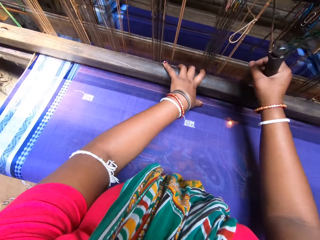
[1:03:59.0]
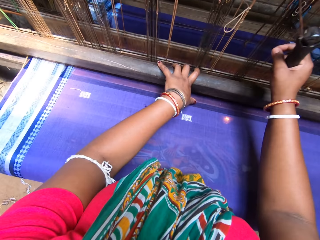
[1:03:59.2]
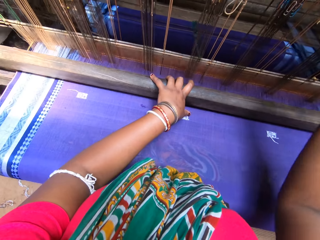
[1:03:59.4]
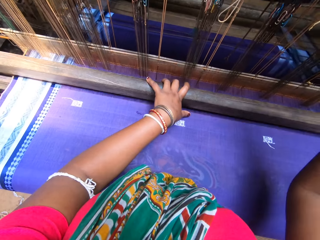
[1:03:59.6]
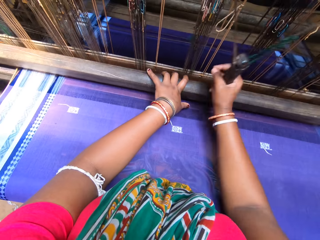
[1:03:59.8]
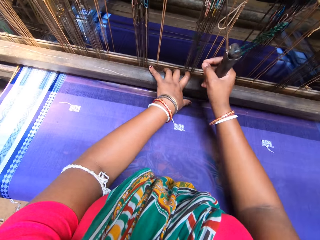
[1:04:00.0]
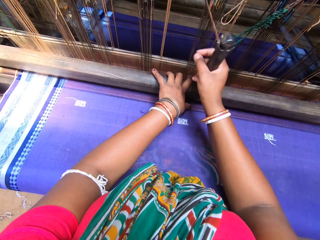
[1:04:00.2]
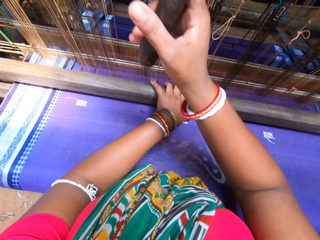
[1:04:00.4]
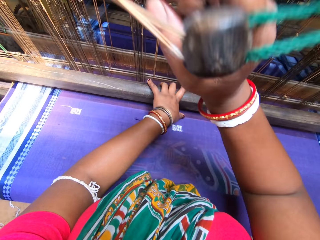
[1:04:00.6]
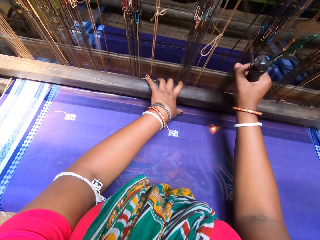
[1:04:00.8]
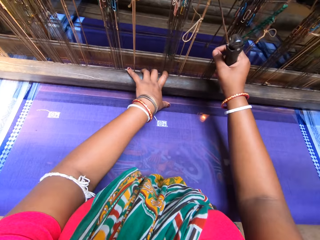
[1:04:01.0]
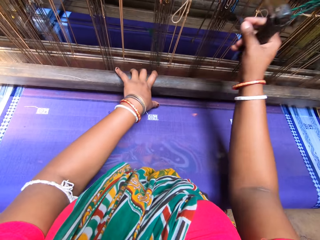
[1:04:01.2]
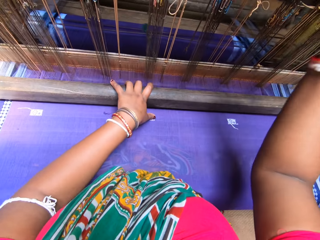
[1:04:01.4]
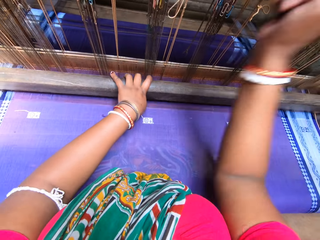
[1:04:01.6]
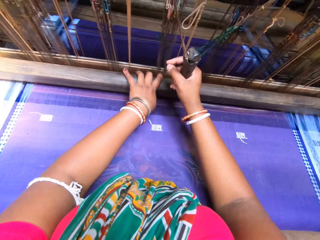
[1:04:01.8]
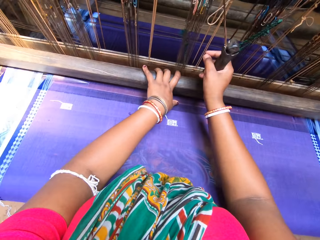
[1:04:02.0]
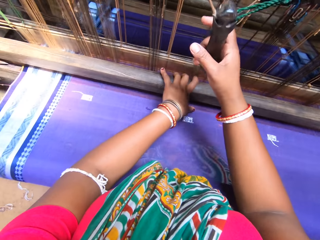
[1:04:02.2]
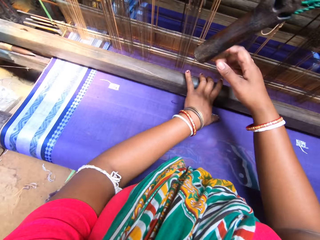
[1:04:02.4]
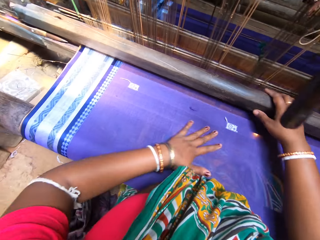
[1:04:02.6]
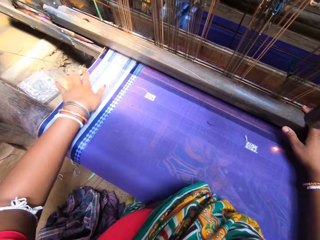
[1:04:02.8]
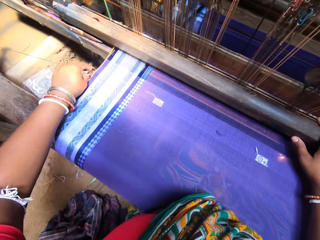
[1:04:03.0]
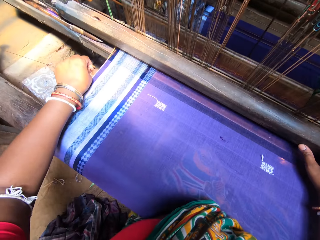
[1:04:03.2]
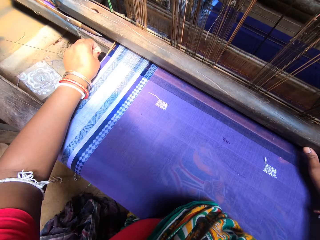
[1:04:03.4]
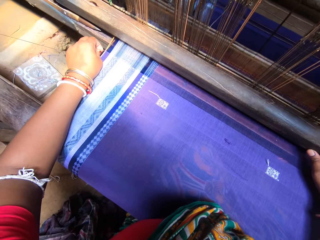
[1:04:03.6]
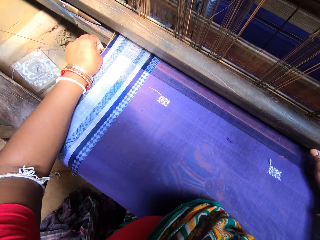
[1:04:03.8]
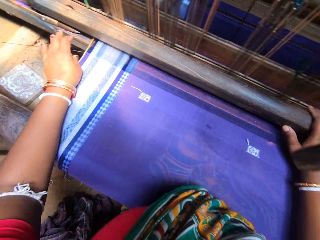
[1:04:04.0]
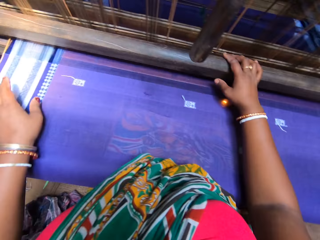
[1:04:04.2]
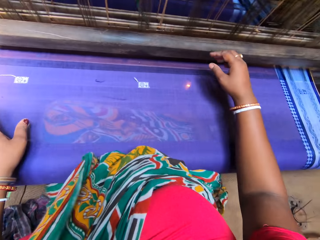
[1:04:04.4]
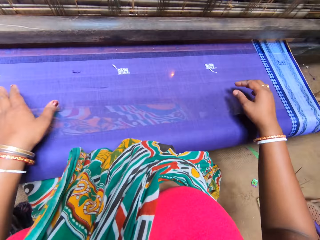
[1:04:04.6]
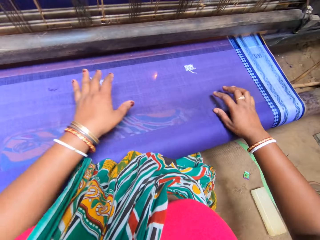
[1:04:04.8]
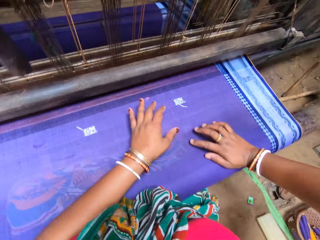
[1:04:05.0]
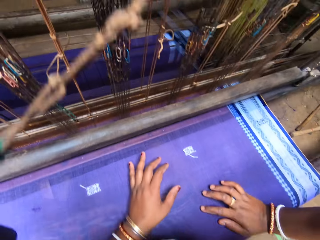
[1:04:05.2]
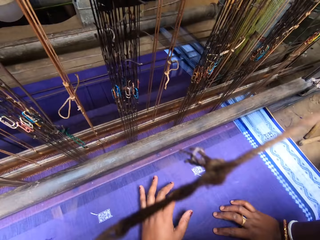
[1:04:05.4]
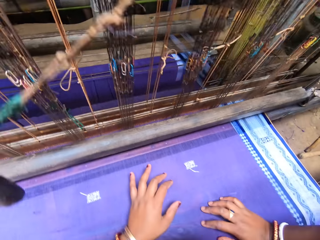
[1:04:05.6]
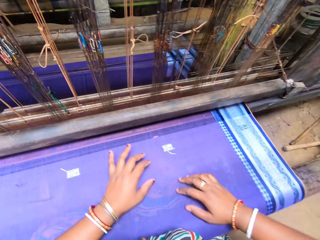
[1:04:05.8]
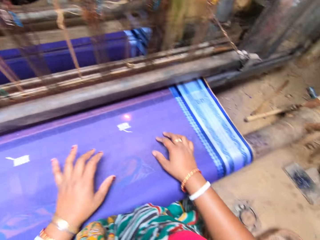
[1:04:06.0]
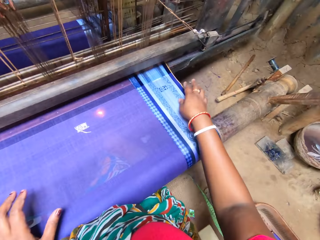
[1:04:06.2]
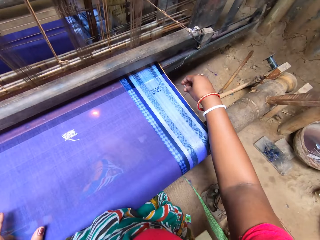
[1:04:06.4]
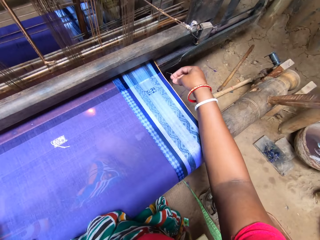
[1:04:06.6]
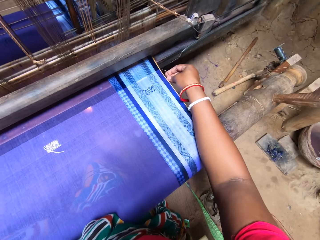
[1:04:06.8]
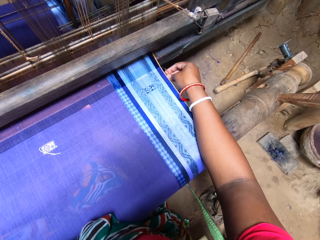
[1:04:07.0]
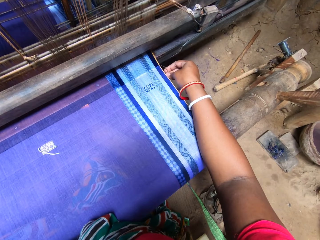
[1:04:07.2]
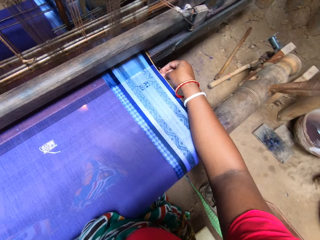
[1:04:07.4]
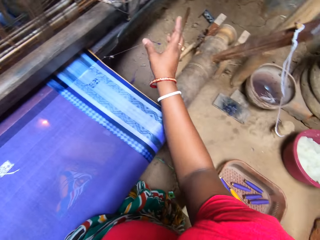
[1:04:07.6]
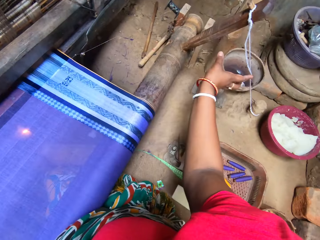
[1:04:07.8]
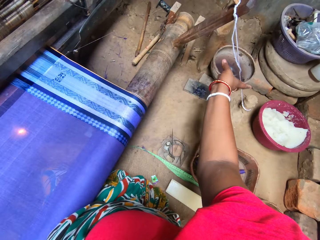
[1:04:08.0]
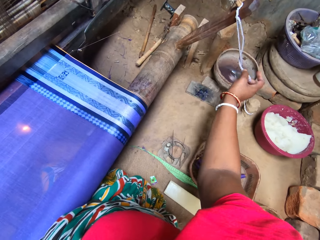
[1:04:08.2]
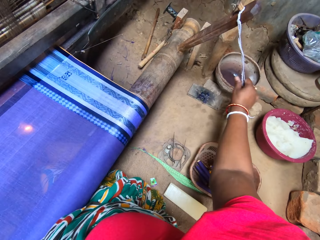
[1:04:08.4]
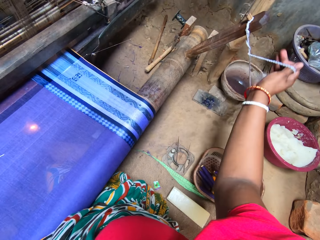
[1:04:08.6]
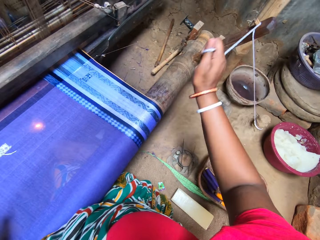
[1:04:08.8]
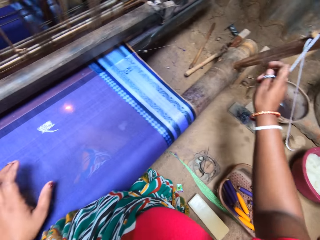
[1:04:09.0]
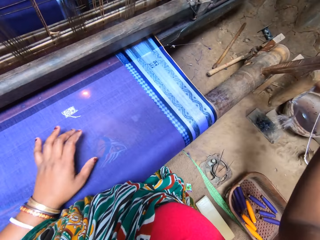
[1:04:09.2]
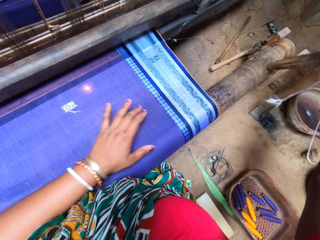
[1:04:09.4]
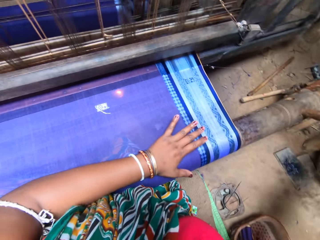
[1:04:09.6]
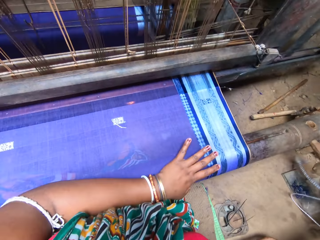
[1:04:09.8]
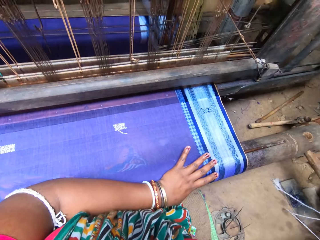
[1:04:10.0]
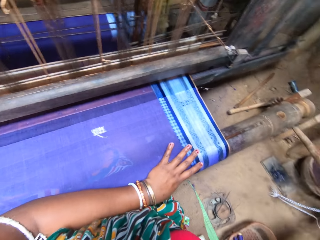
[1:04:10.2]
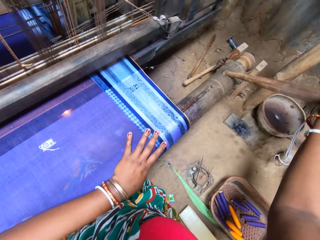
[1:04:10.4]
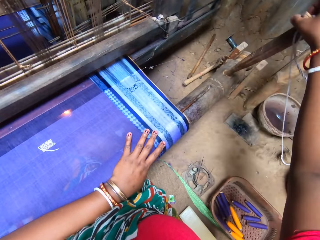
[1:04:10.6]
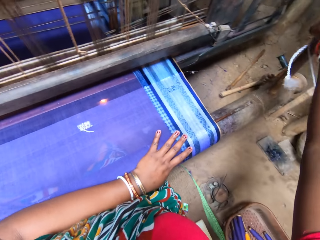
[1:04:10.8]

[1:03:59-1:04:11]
The camera wearer moves the weaving loom with the left hand. They adjust the weaving thread with the left hand. They place both hands on the garment. They adjust the weaving thread with the right hand.

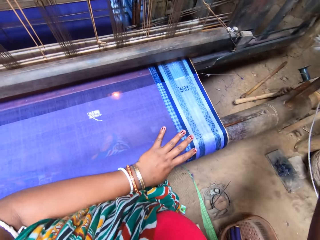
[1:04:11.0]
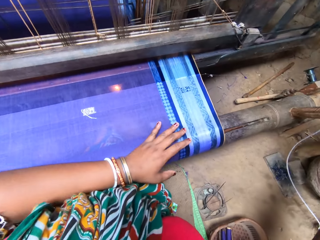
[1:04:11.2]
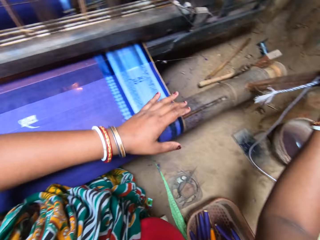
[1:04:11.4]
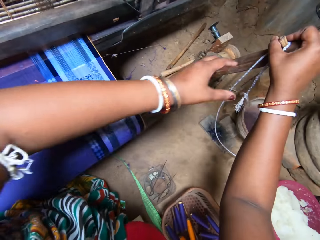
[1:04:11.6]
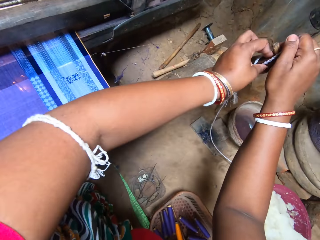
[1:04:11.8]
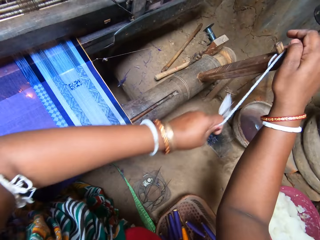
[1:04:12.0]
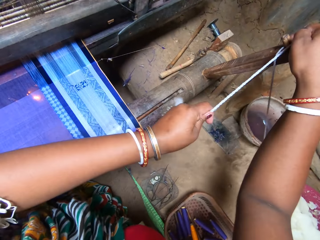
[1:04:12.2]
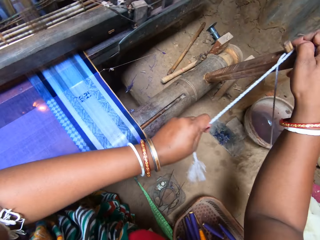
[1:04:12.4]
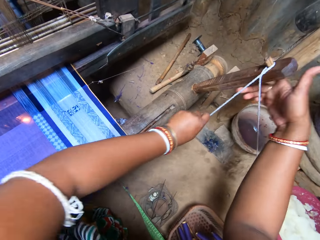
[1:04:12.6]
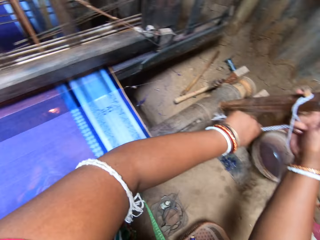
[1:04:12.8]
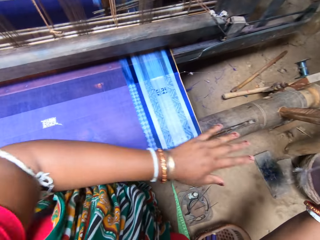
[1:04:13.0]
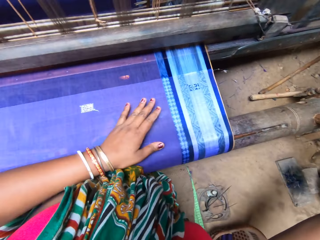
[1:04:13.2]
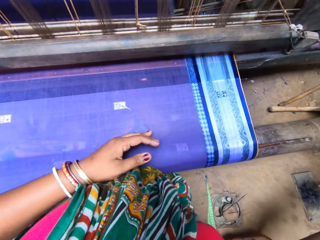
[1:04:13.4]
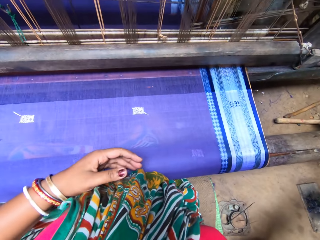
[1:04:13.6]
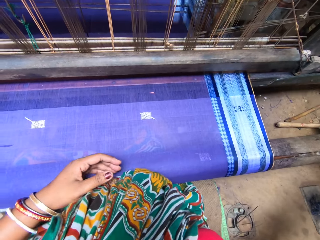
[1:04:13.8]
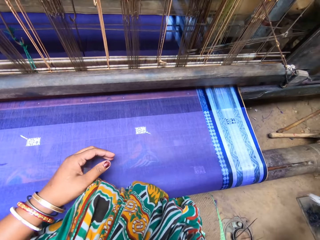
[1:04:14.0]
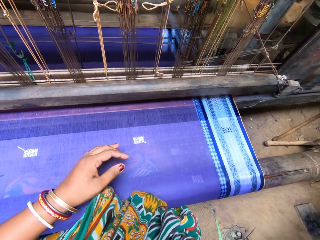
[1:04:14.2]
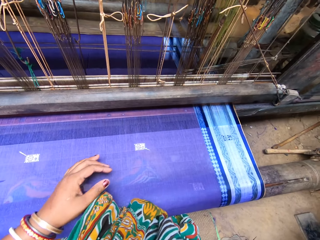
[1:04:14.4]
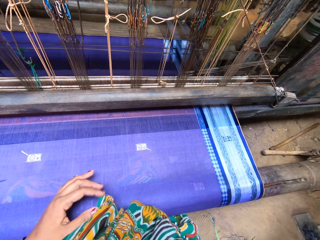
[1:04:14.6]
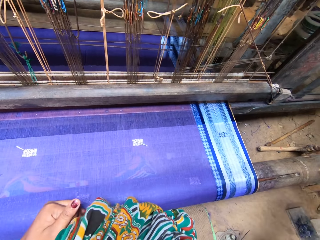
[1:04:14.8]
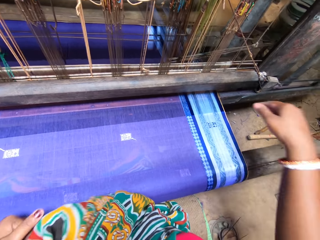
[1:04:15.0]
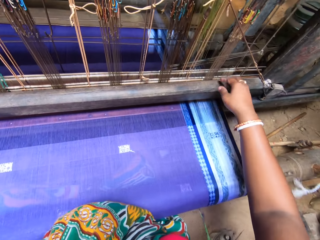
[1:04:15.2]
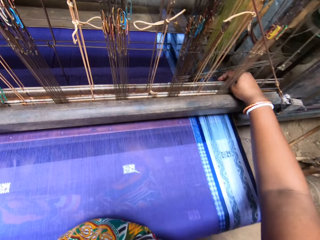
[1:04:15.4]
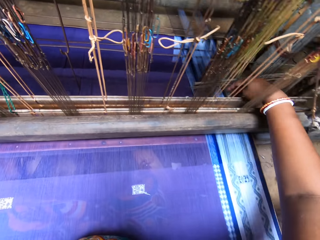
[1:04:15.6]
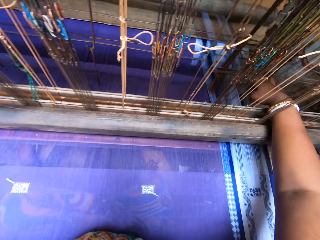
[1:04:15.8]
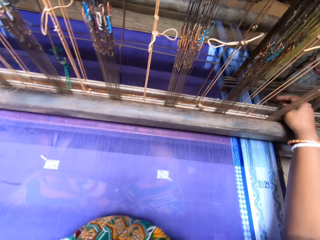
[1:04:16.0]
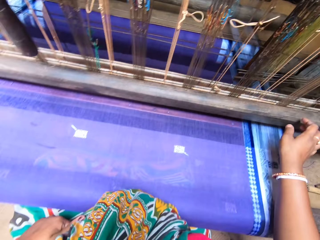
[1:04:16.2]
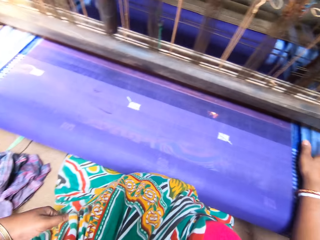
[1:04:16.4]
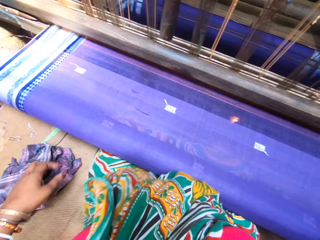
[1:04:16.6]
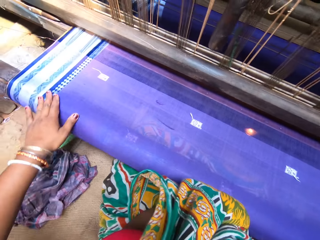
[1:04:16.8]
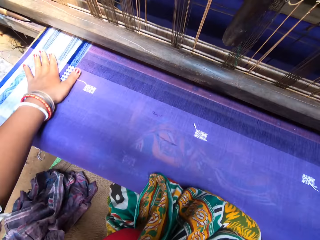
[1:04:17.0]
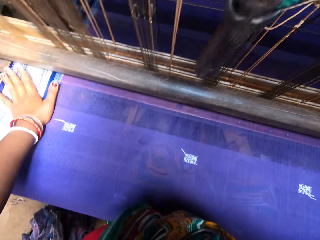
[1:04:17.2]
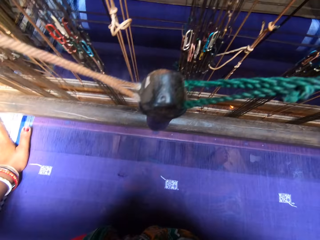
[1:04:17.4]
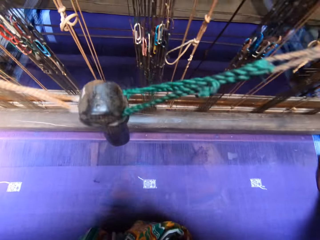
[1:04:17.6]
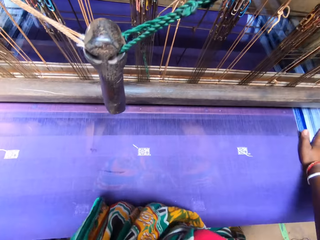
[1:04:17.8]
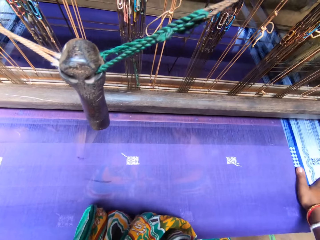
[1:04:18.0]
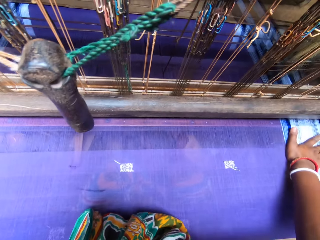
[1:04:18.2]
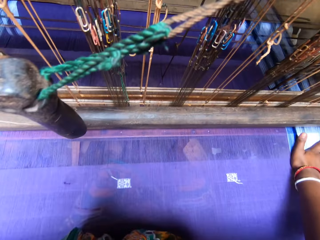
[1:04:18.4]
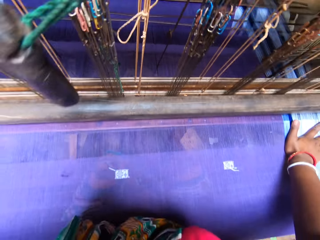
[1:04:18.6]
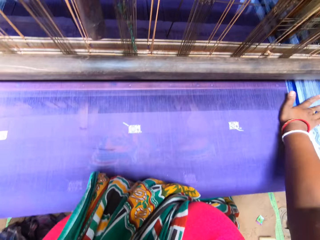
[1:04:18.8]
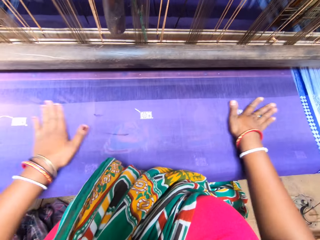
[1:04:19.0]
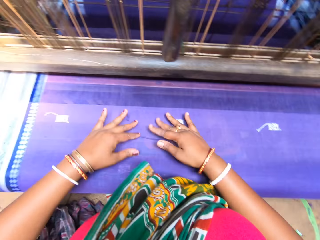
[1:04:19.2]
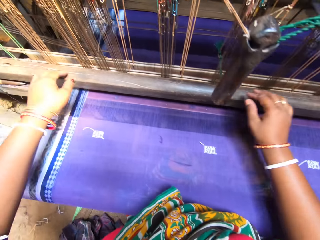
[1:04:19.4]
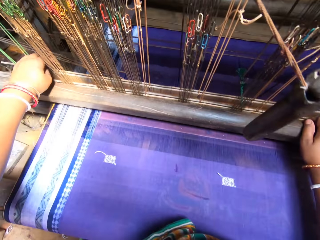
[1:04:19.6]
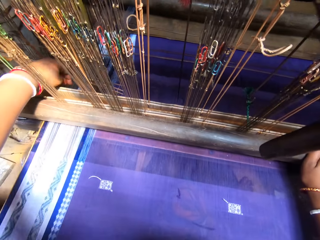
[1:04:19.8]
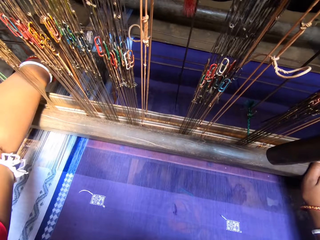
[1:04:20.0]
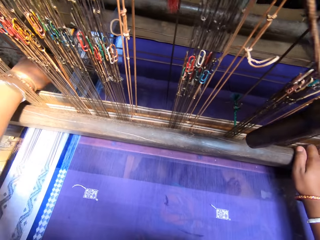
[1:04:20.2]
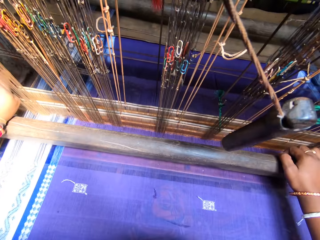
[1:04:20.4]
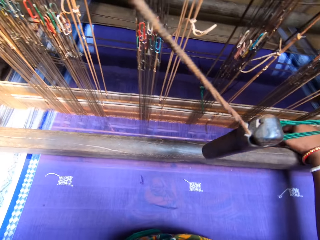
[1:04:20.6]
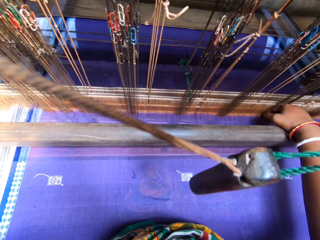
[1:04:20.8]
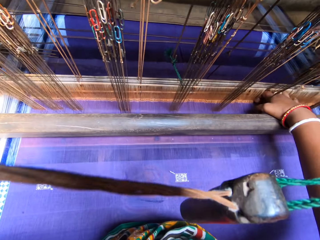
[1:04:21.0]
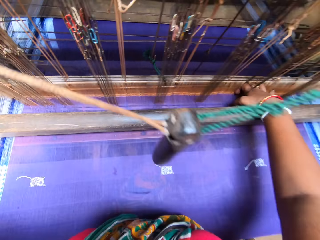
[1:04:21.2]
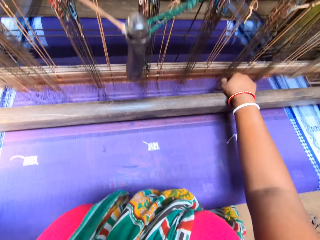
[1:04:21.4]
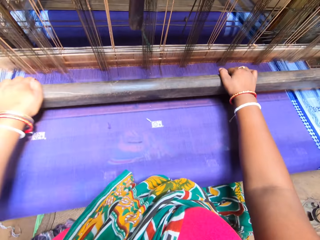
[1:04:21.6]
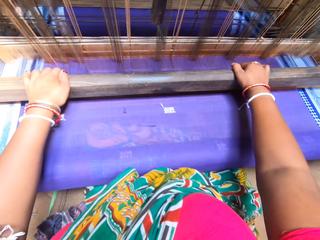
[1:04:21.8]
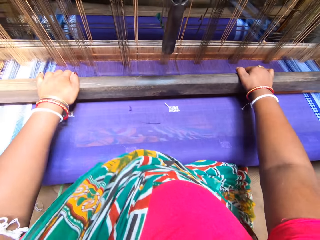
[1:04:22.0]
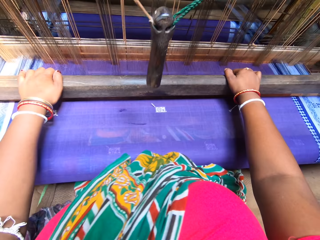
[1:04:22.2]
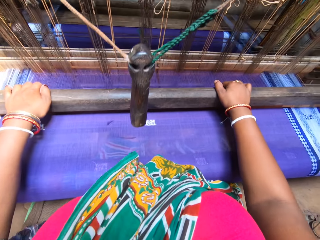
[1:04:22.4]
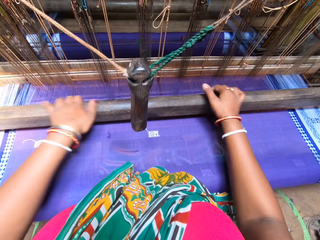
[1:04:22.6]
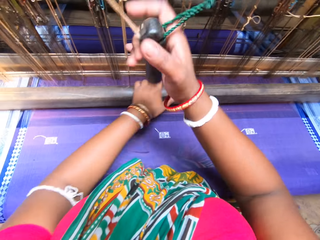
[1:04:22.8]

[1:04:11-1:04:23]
The camera wearer holds the wood with the right hand. They adjust the rope with the left hand. They touch the garment with the left hand. They look at the garment. They adjust the garment on the weaving loom. They wipe the garment. They hold the weaving loom with both hands.
